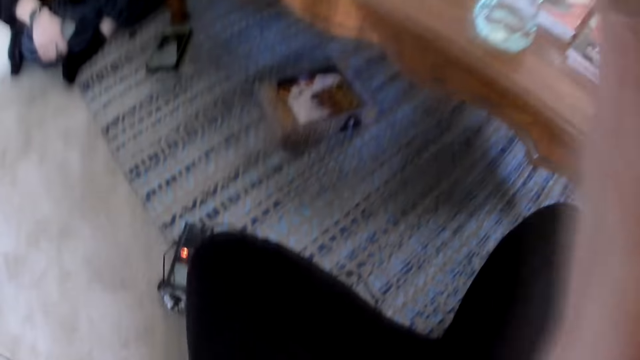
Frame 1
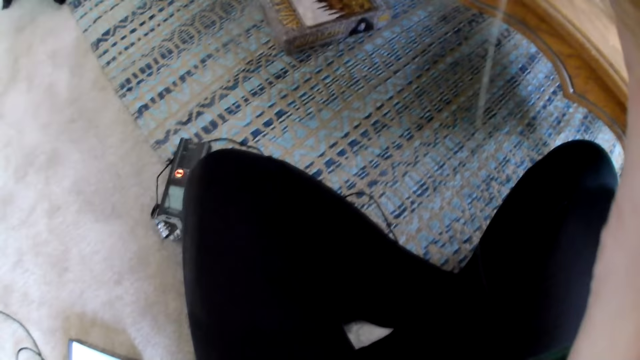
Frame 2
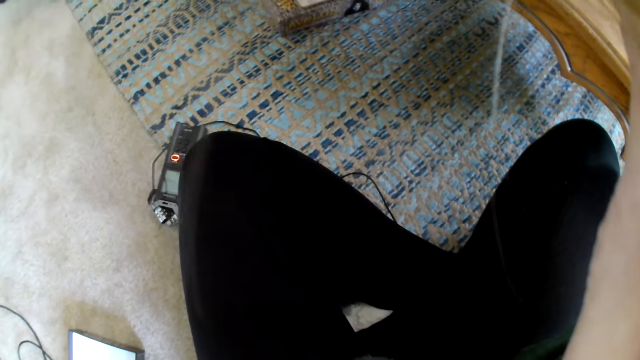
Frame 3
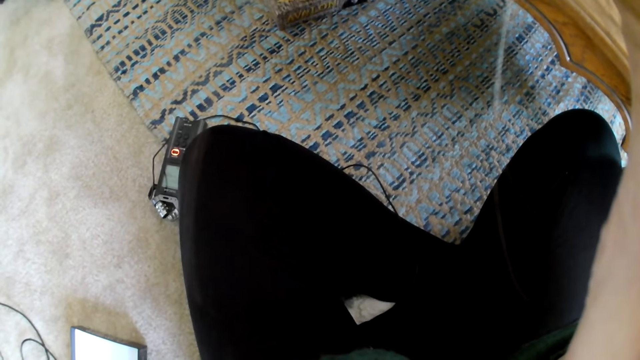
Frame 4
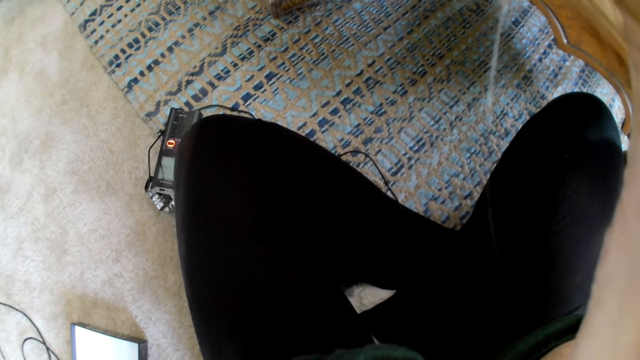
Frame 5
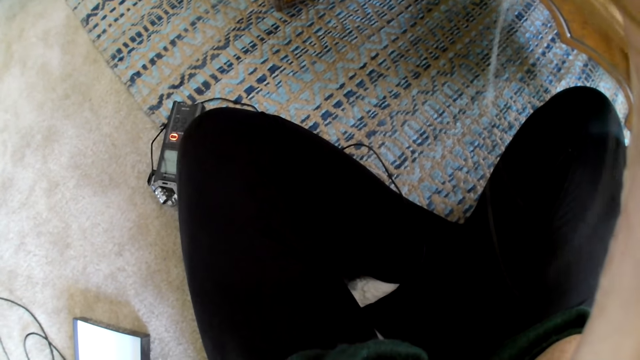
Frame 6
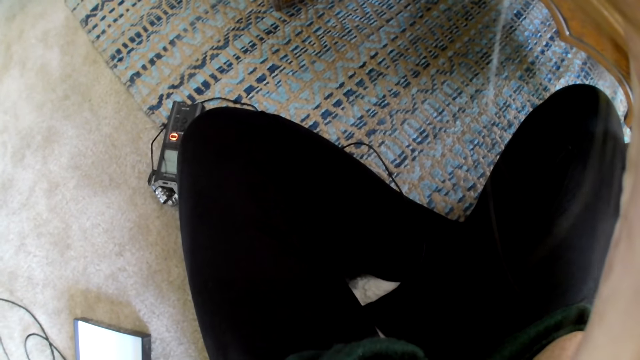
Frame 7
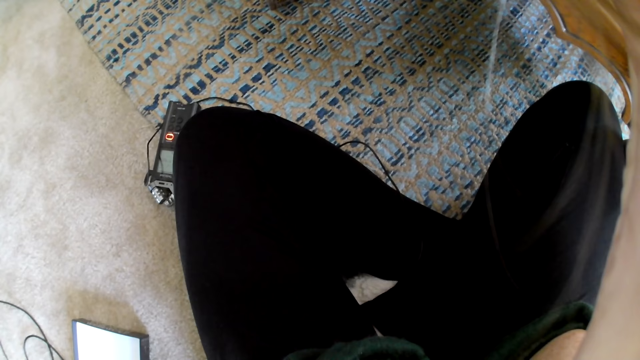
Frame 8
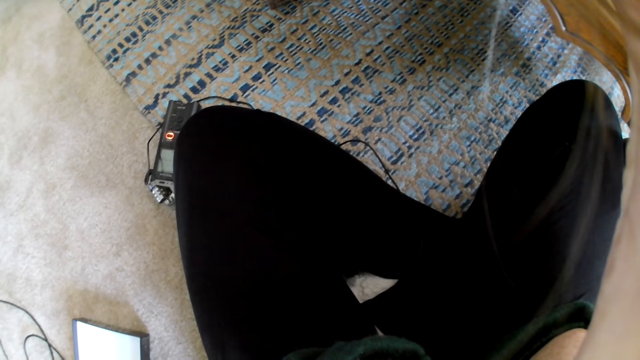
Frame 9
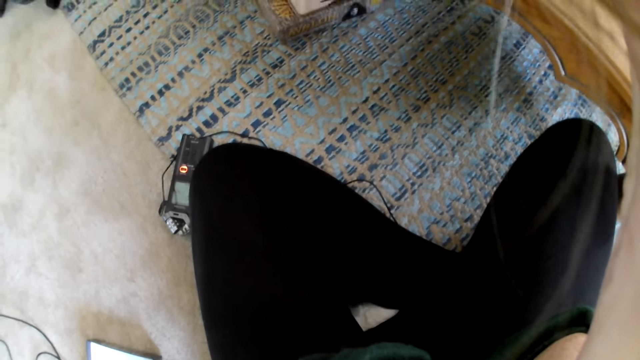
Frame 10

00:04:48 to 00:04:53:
A person talks.

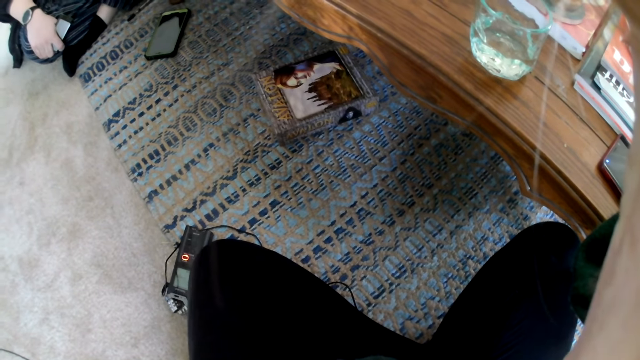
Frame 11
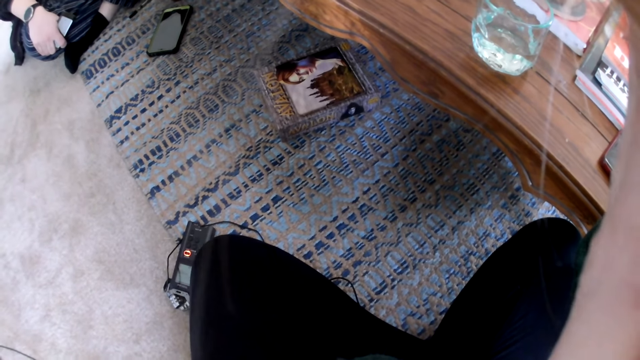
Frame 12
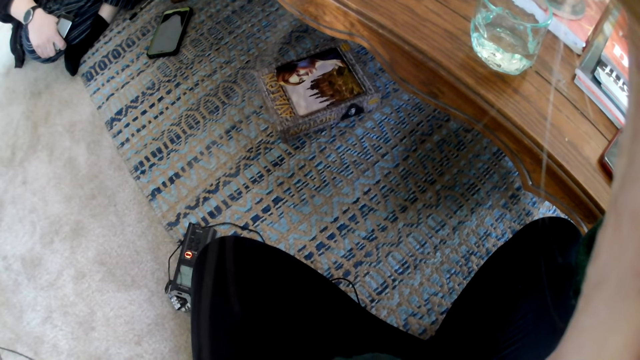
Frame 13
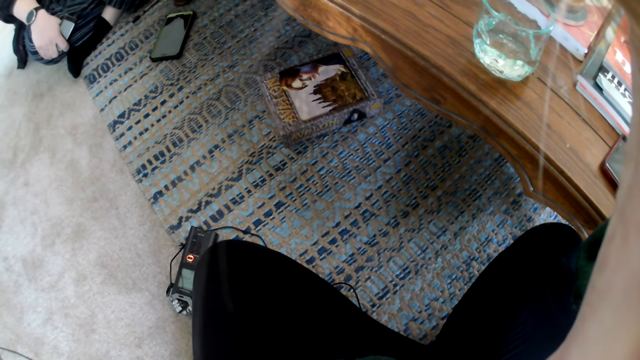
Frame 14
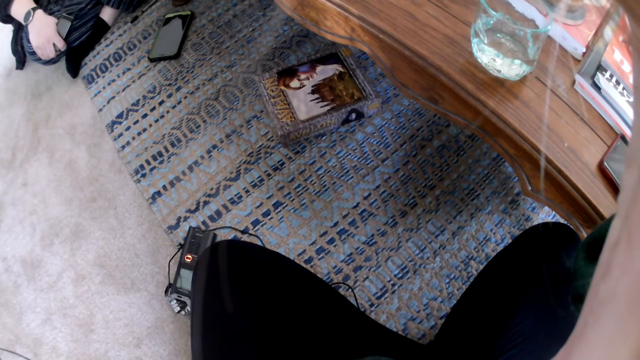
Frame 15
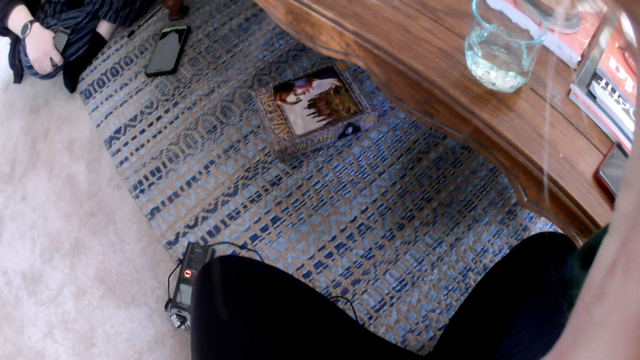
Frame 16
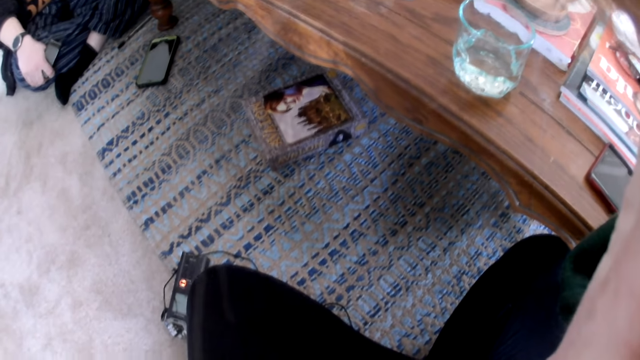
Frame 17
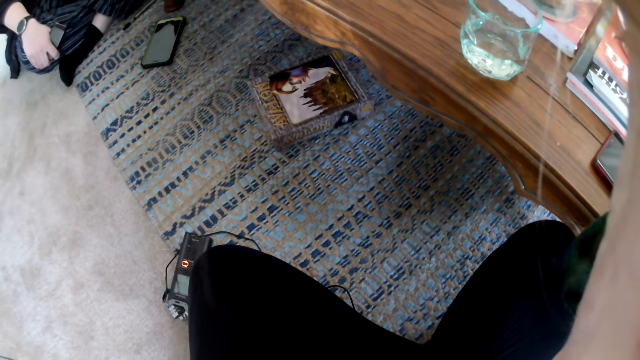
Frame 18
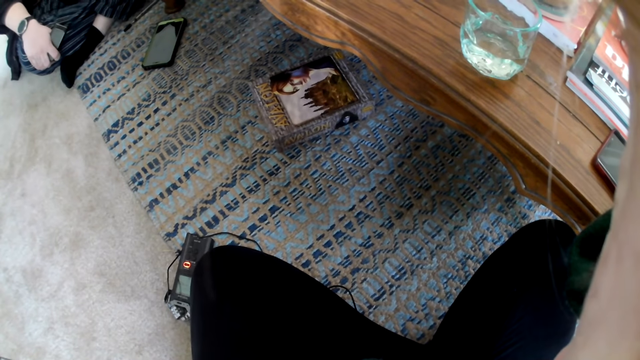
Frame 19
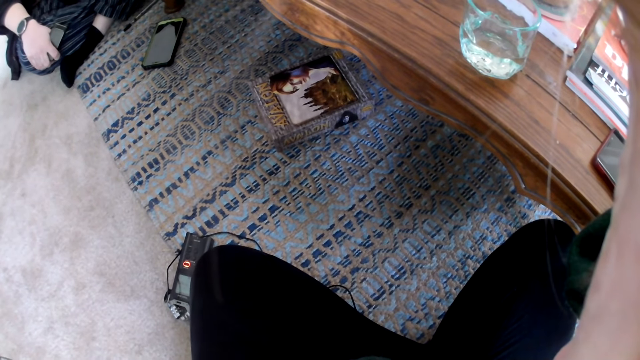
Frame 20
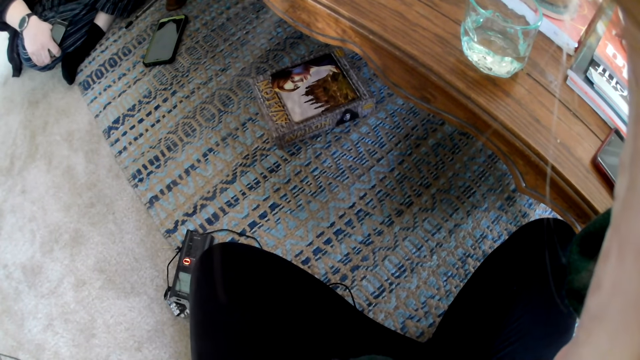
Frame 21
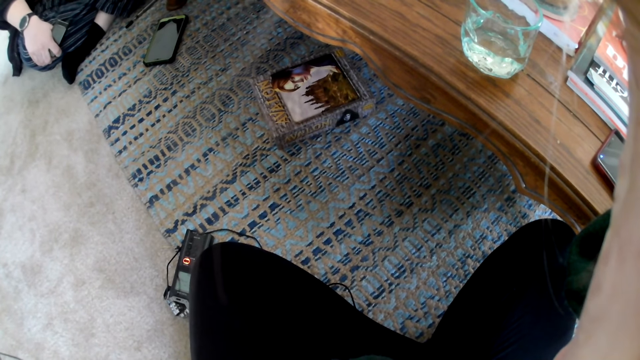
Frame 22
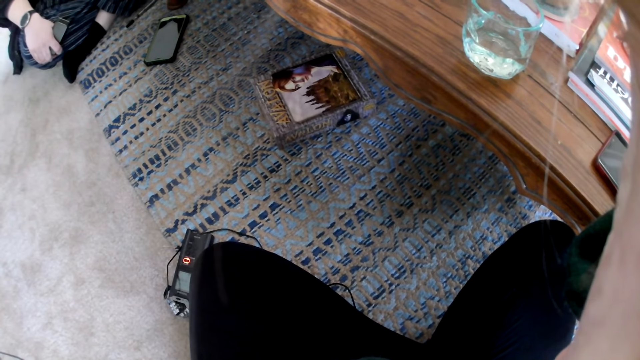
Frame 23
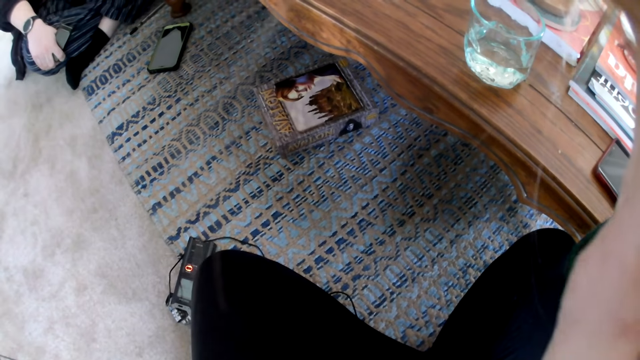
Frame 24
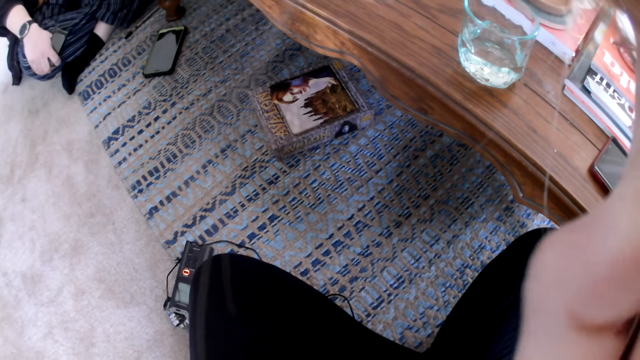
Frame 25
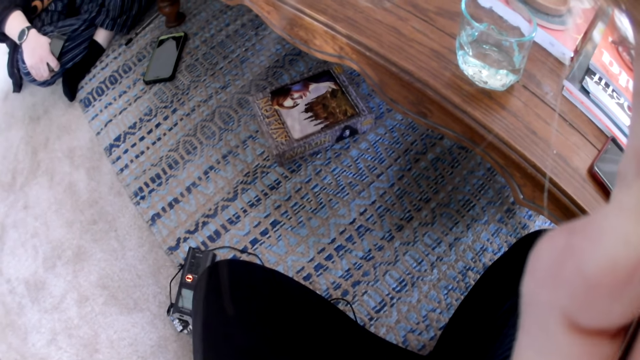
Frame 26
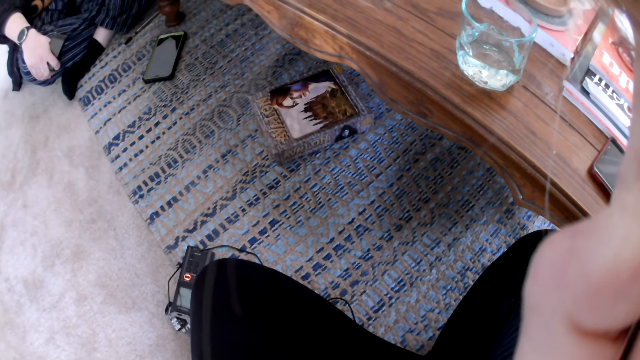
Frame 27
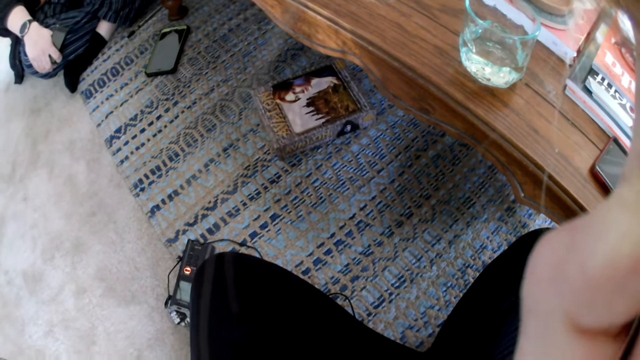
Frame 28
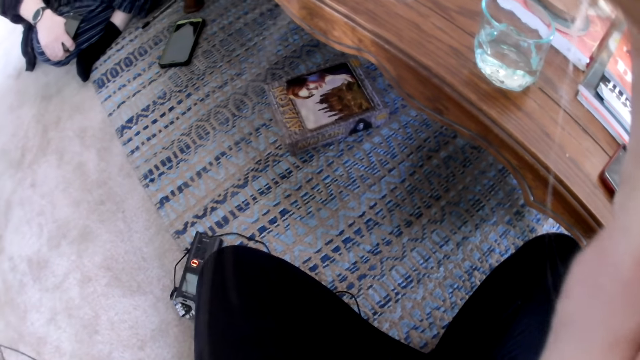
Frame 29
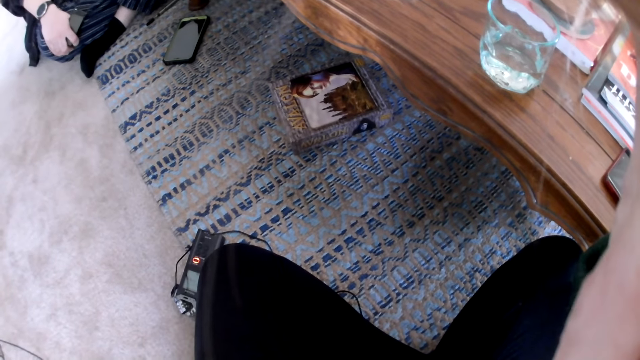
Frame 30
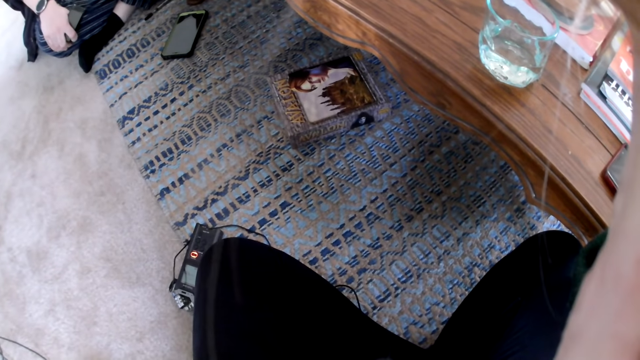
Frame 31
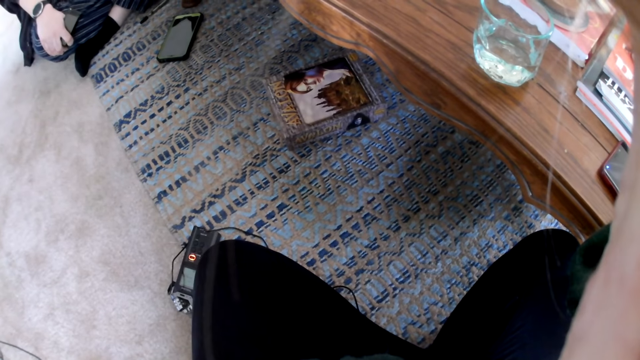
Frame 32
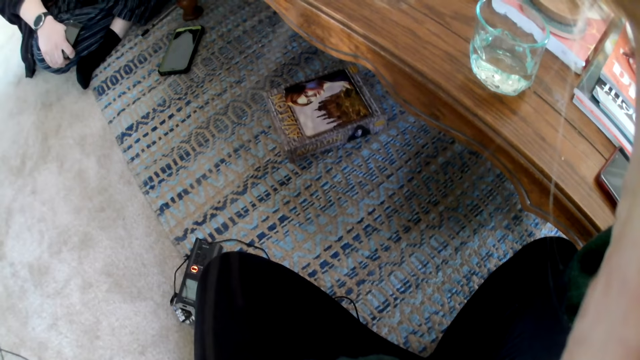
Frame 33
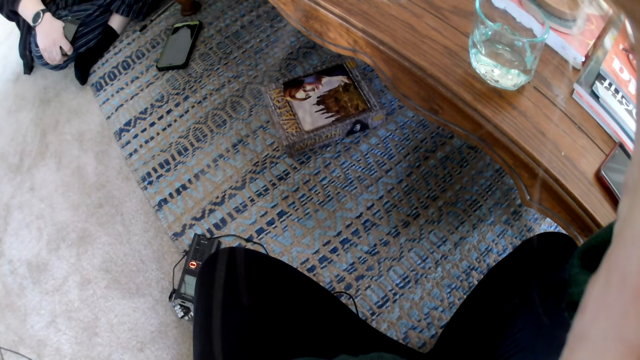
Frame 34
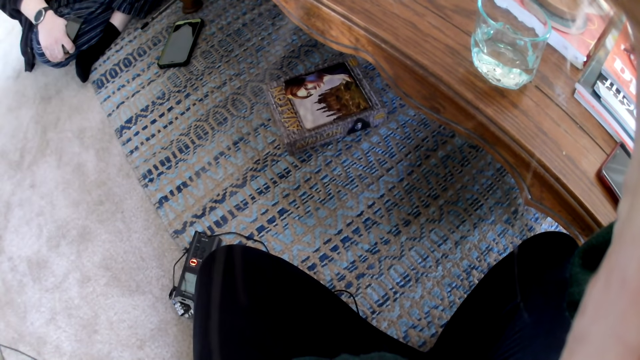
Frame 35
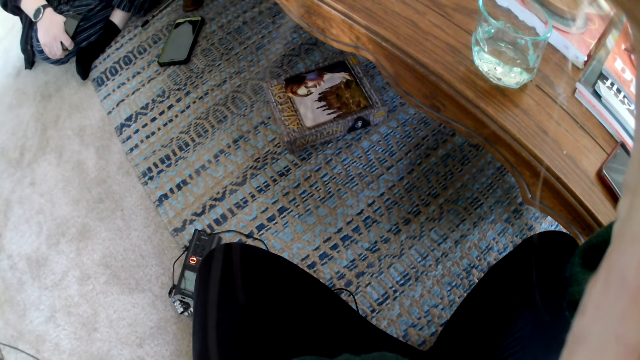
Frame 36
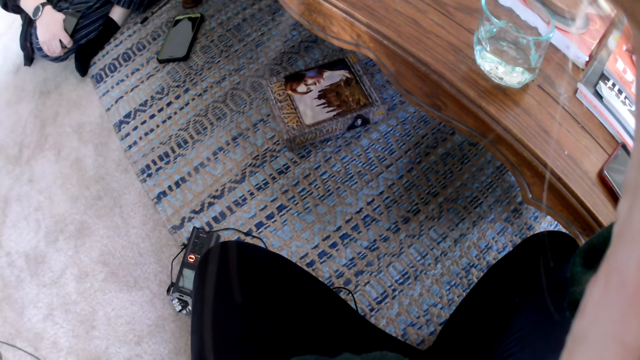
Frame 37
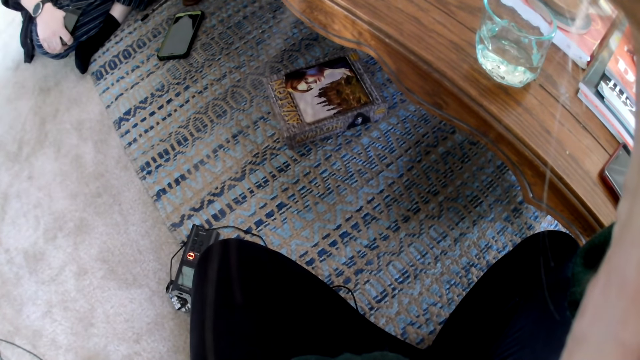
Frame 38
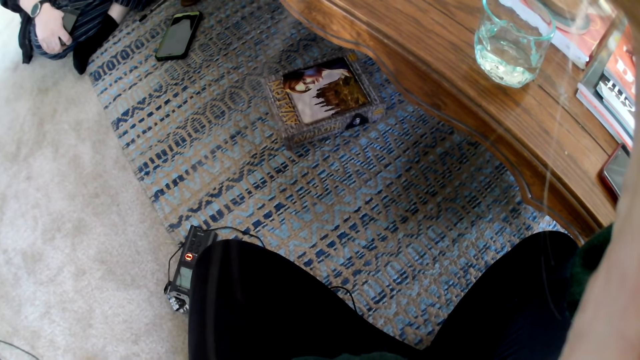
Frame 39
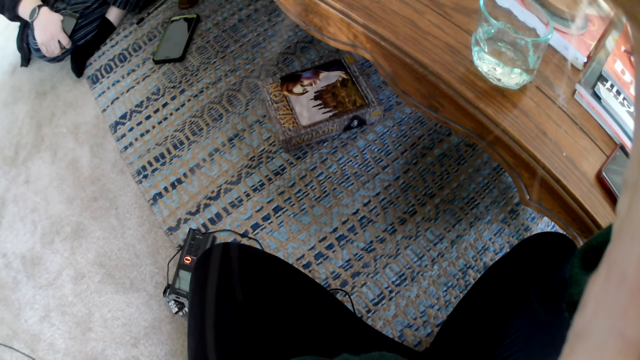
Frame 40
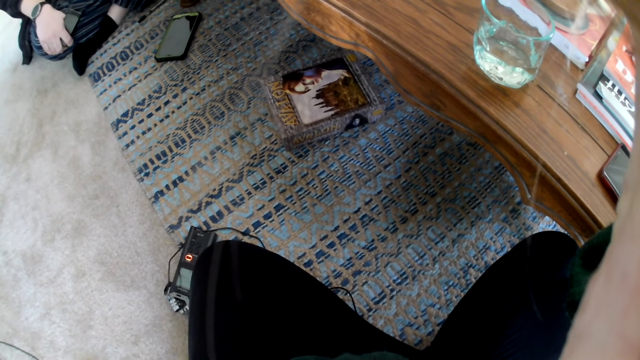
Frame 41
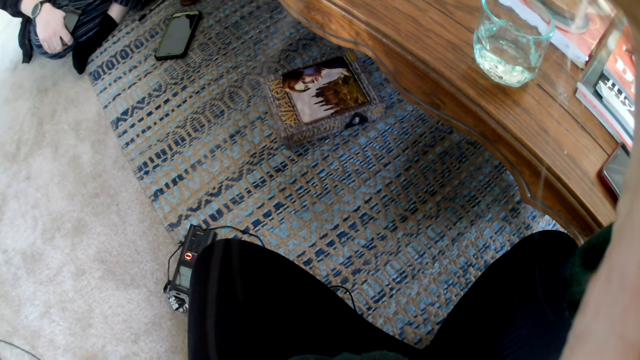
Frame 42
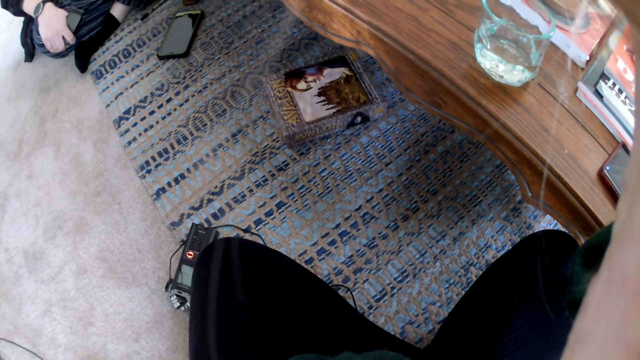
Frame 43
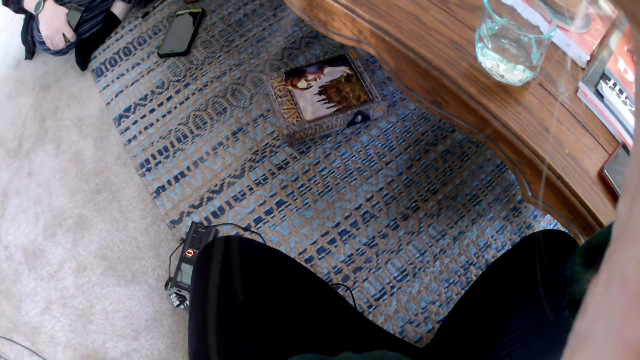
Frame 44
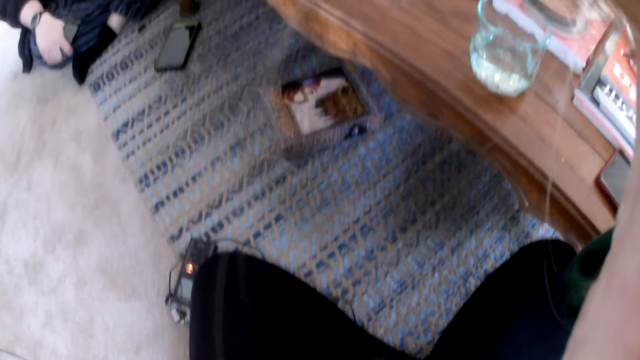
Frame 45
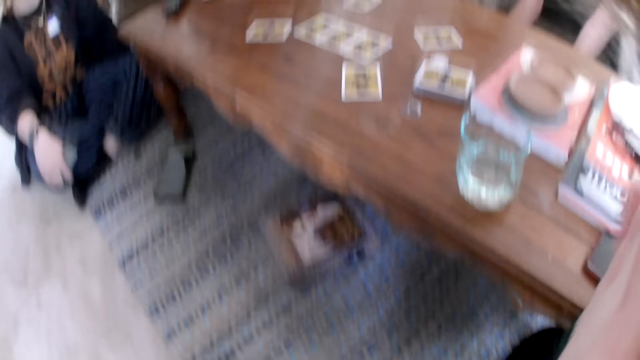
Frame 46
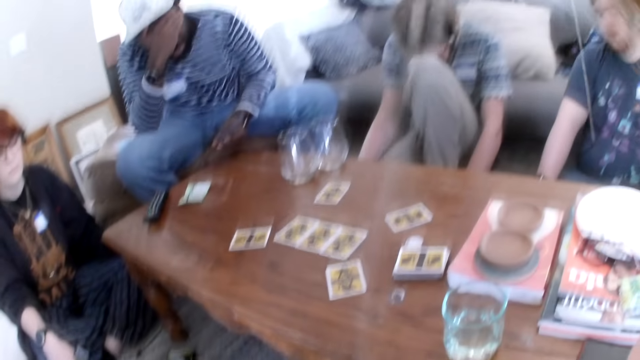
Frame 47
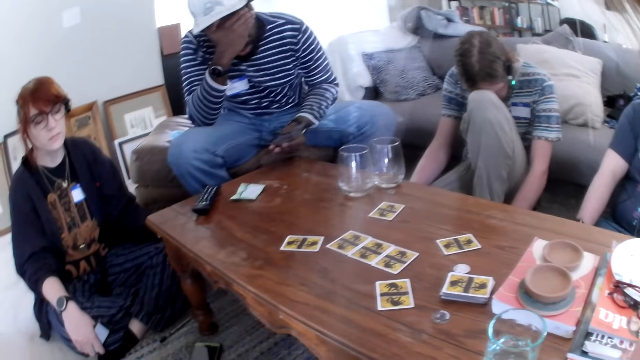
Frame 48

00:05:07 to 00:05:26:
The camera wearer looks down.
